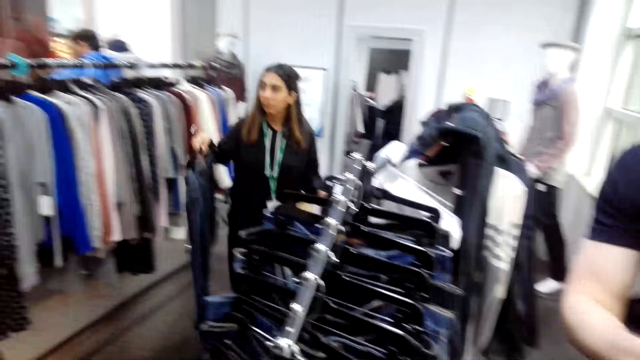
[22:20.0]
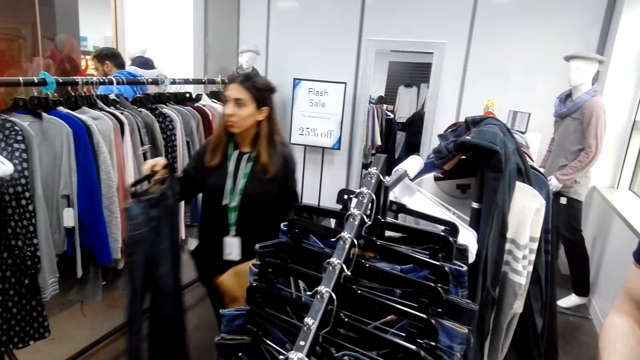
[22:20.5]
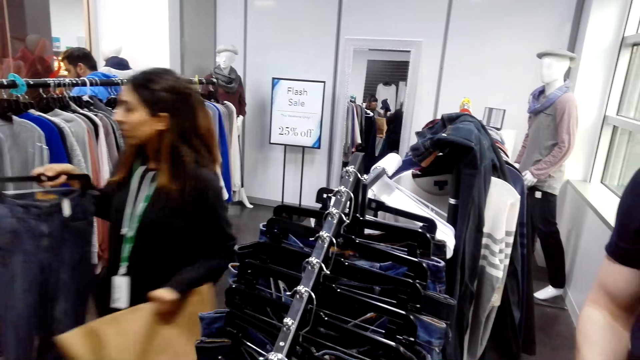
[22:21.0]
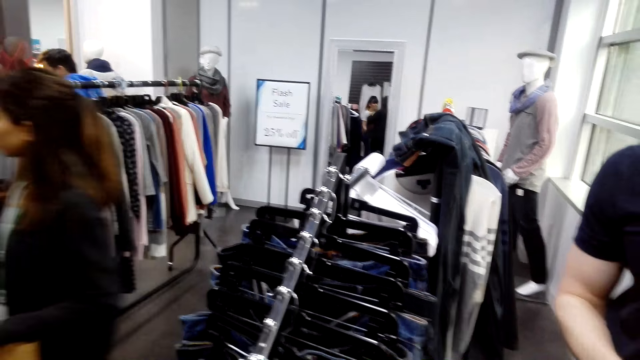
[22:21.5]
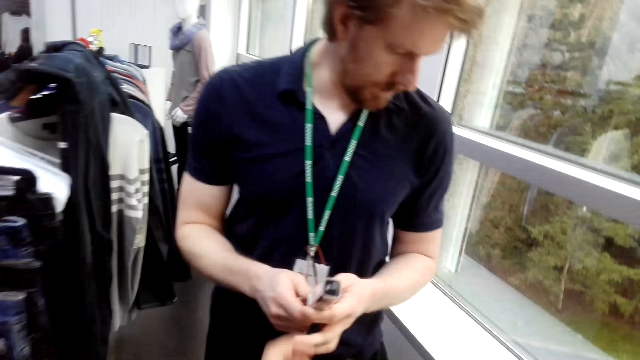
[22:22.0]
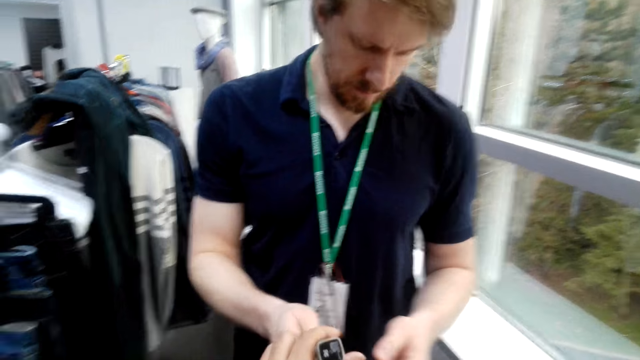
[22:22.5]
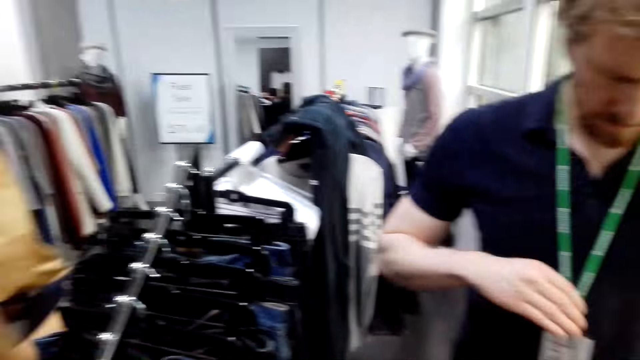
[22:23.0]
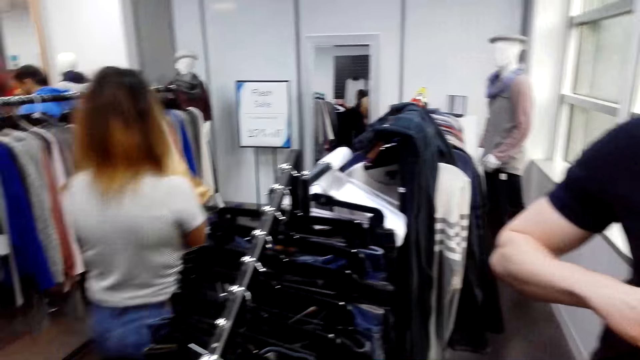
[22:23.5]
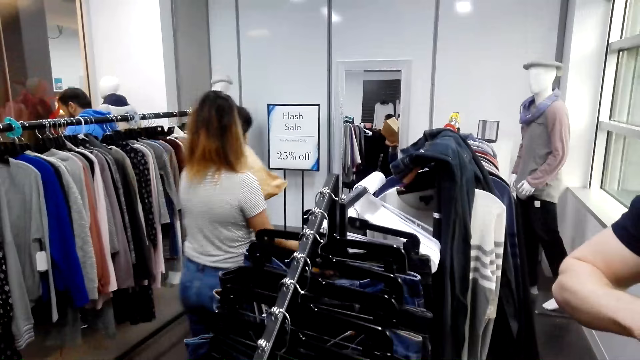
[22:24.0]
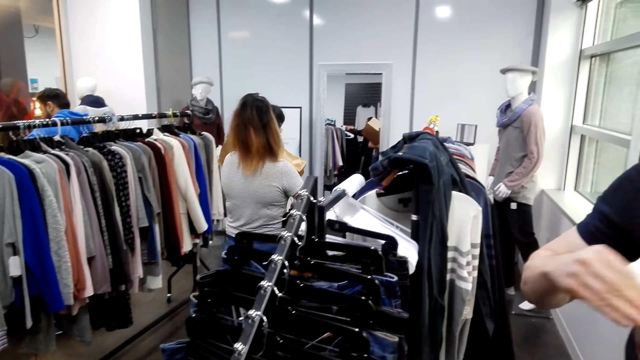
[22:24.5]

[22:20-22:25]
A woman walks in the room with trousers on the hanger on her hand. A man converses with another man on the counter. Another woman walks out from the shop with a basket of something on her hand.
